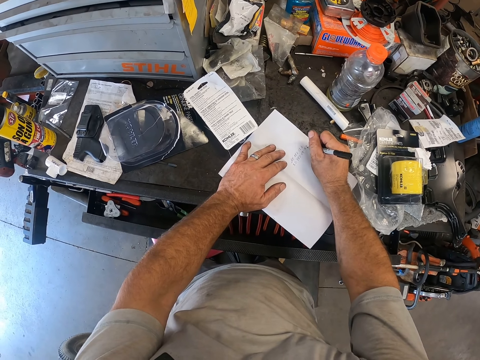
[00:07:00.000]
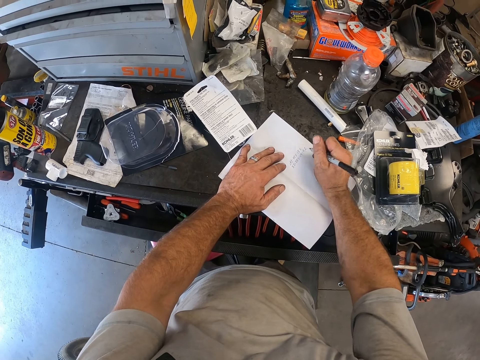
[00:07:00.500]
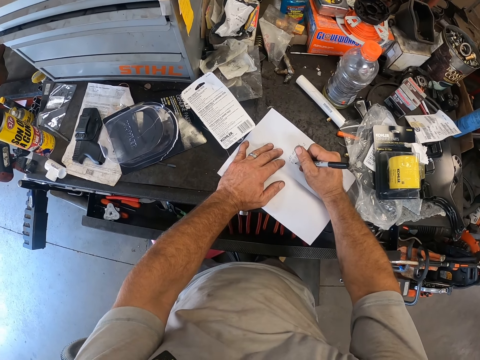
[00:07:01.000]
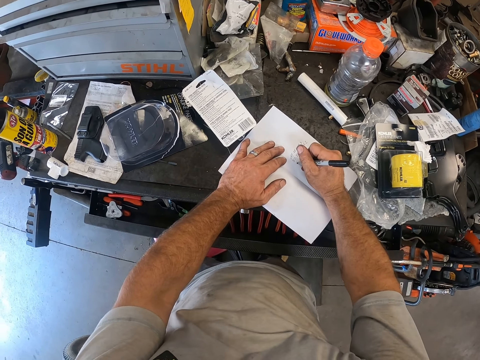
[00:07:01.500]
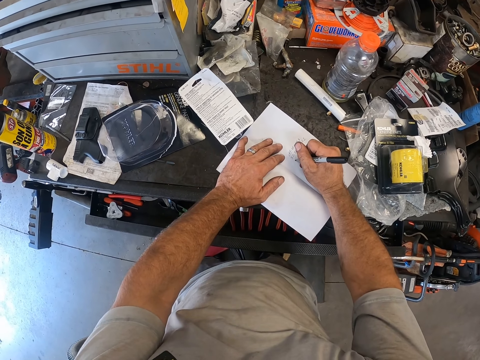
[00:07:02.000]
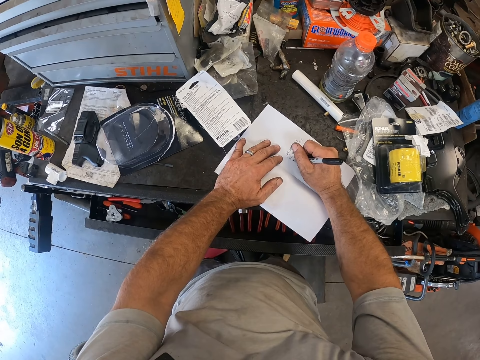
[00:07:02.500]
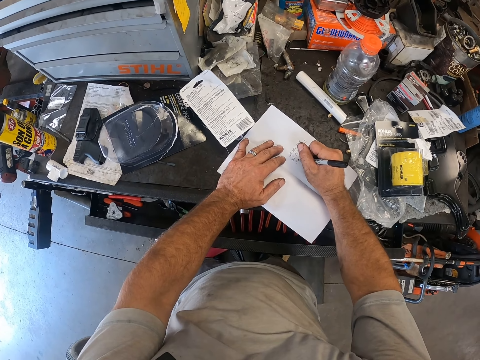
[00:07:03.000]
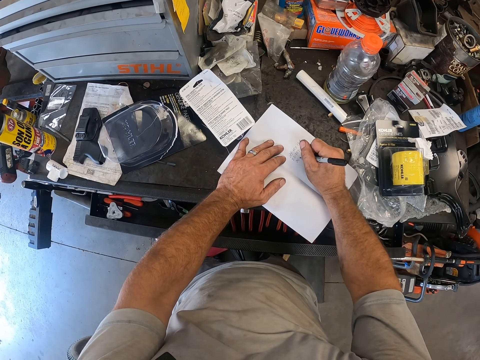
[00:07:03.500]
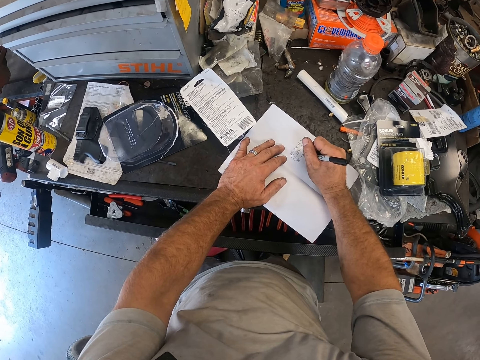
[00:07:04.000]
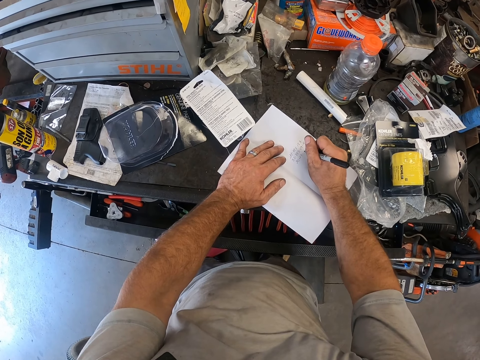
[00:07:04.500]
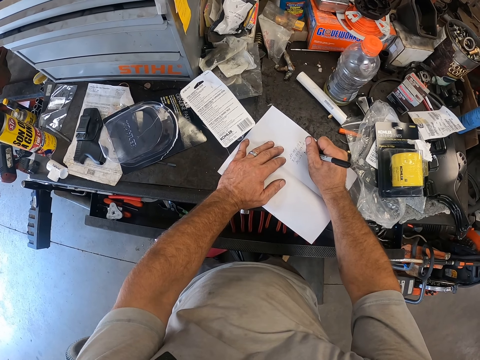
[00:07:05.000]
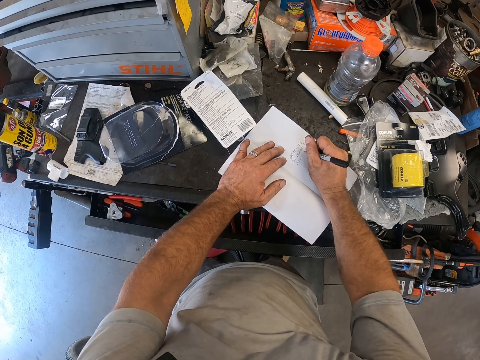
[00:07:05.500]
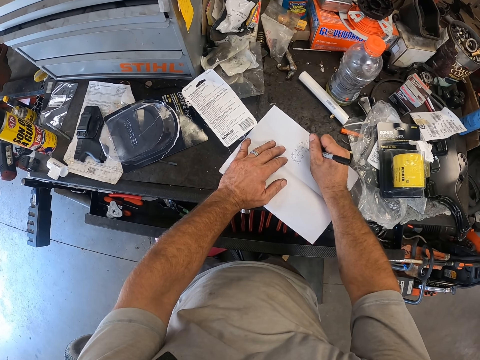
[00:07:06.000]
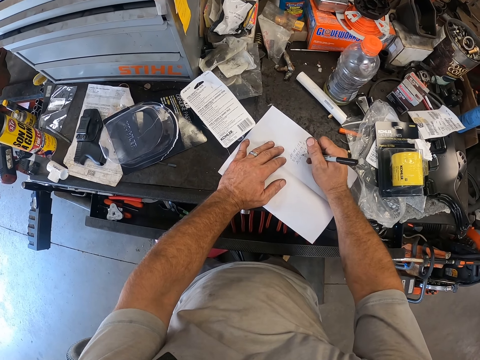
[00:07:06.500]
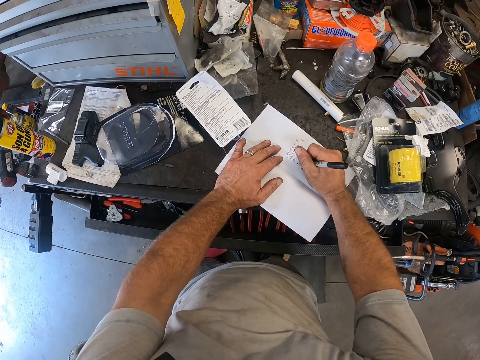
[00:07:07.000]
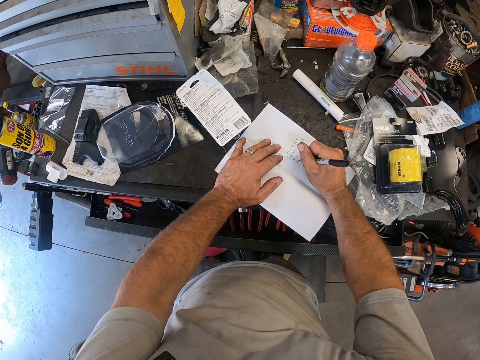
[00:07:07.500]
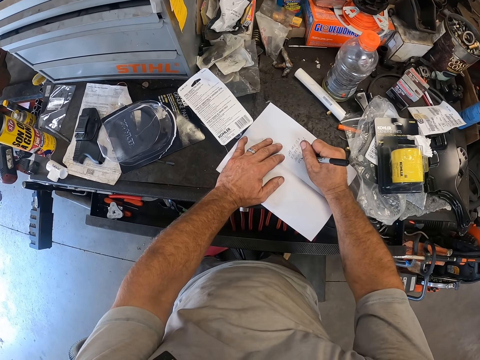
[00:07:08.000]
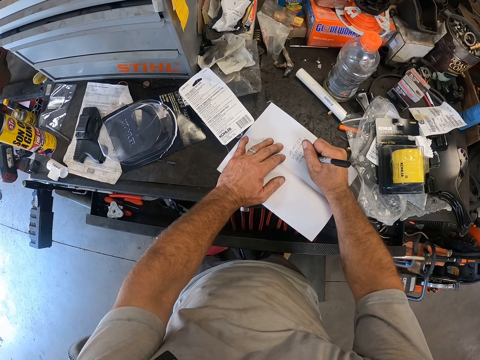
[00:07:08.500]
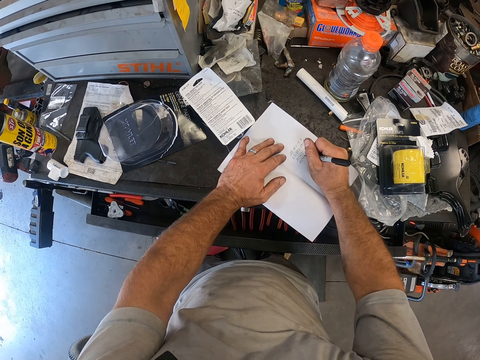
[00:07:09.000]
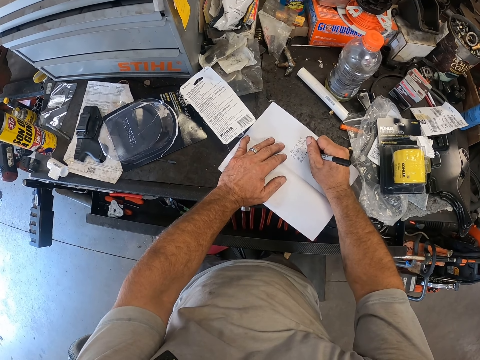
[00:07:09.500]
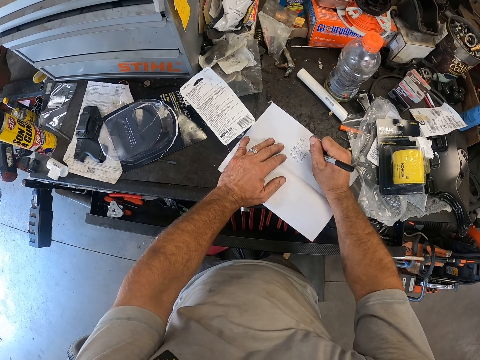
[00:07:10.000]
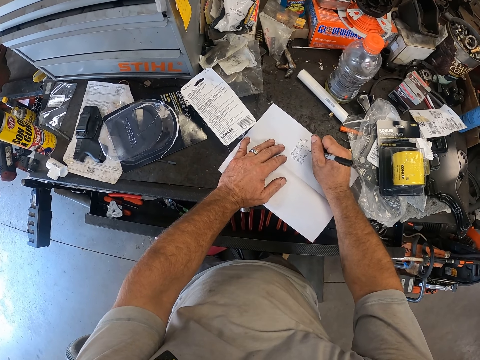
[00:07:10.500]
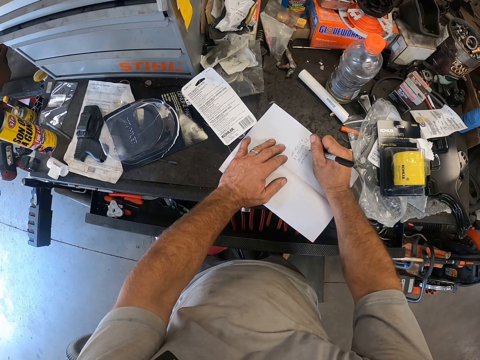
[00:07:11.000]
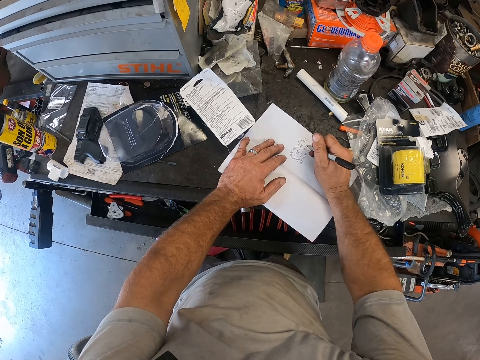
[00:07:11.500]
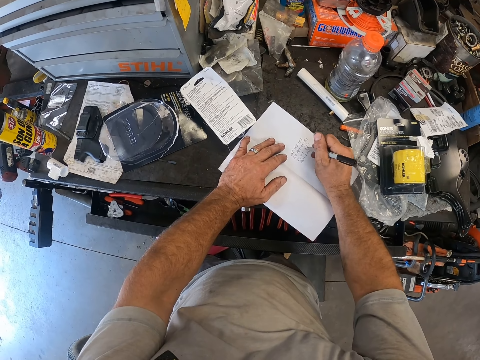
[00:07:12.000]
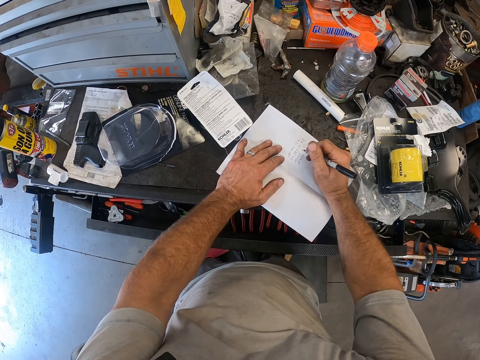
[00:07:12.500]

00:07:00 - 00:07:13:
The camera wearer writes on the paper.

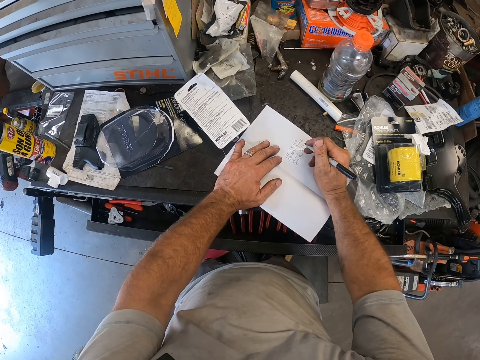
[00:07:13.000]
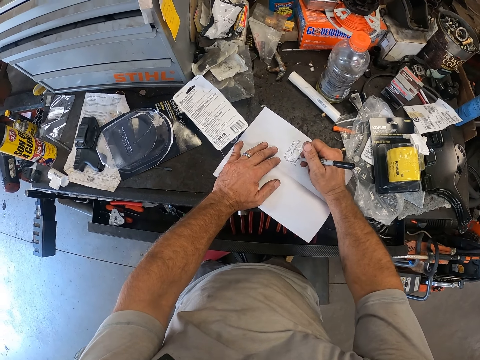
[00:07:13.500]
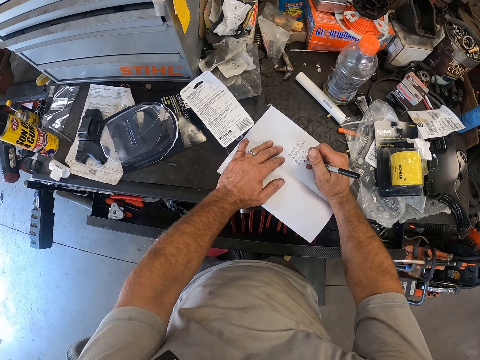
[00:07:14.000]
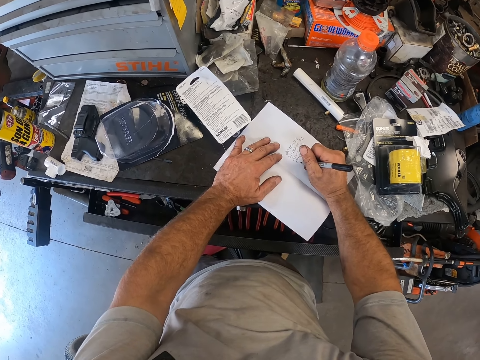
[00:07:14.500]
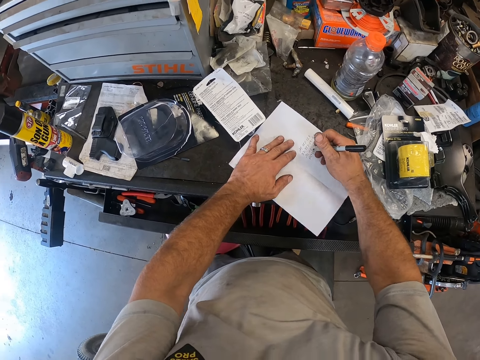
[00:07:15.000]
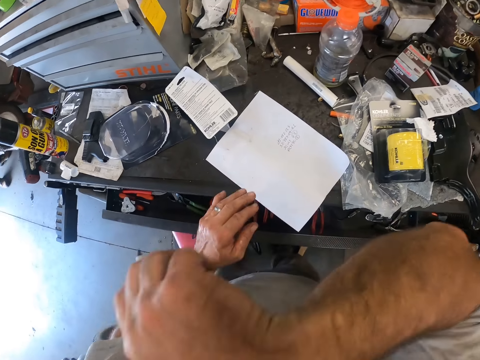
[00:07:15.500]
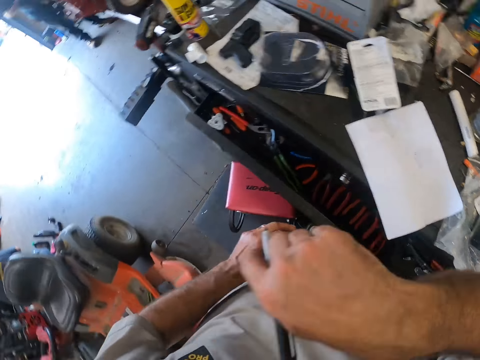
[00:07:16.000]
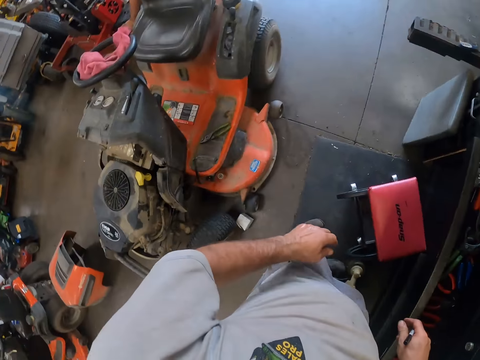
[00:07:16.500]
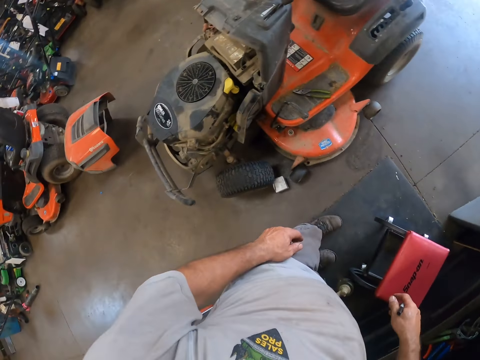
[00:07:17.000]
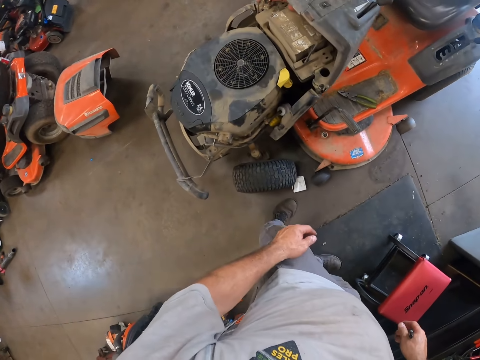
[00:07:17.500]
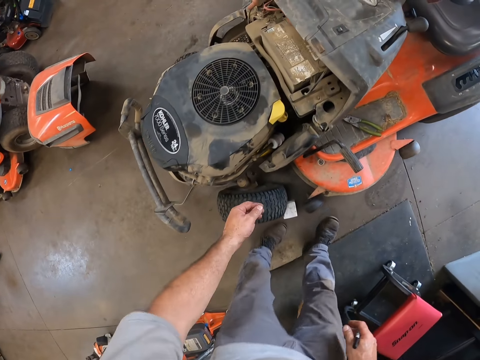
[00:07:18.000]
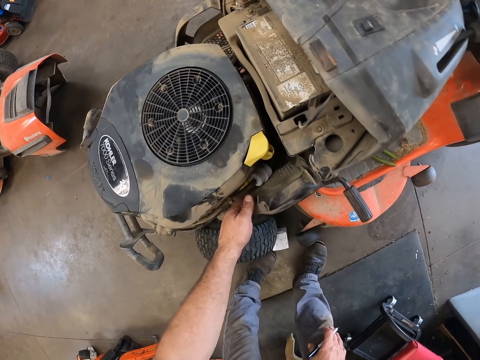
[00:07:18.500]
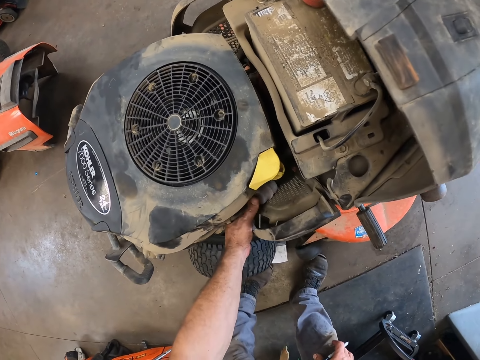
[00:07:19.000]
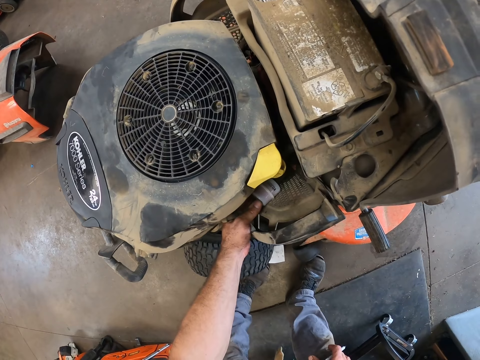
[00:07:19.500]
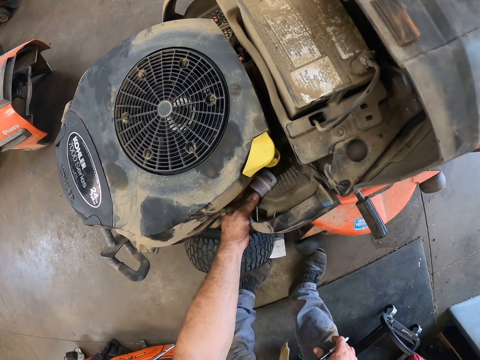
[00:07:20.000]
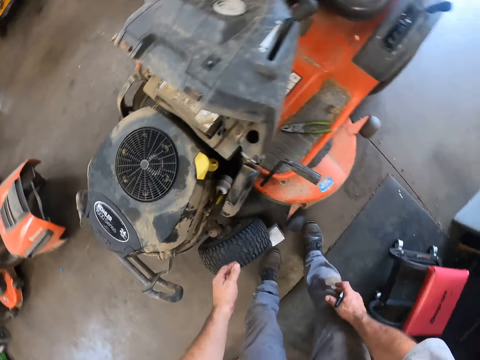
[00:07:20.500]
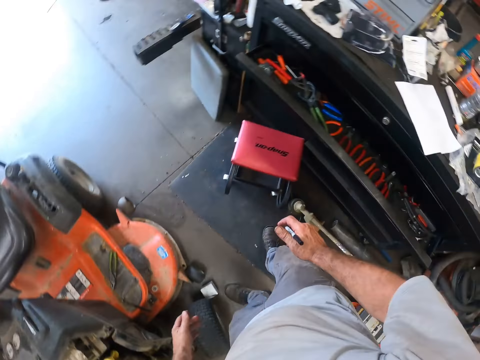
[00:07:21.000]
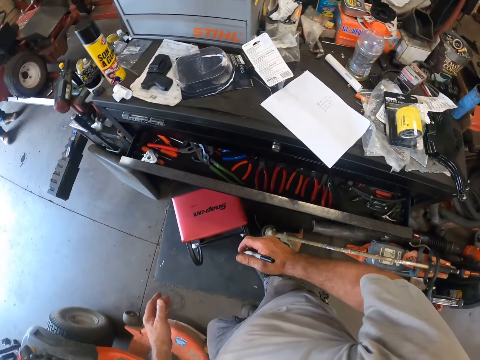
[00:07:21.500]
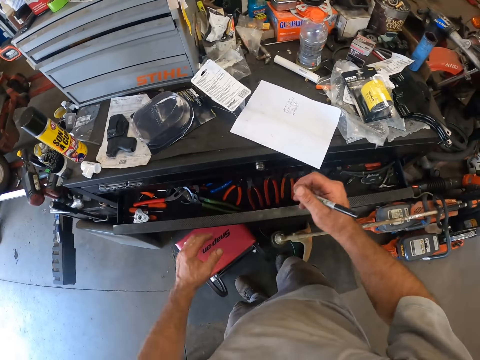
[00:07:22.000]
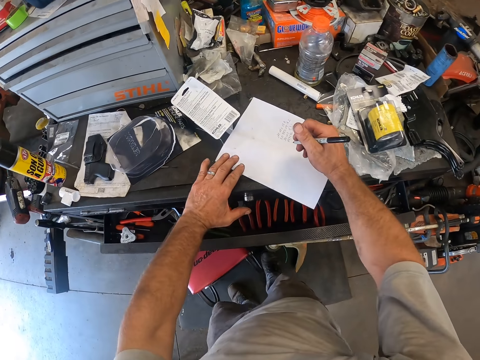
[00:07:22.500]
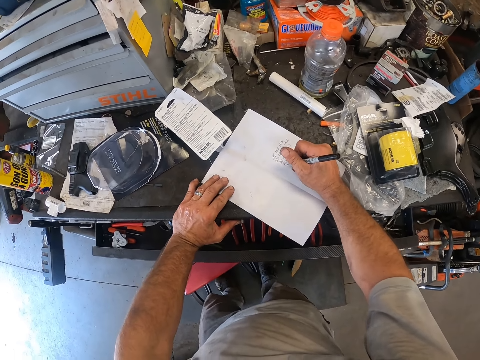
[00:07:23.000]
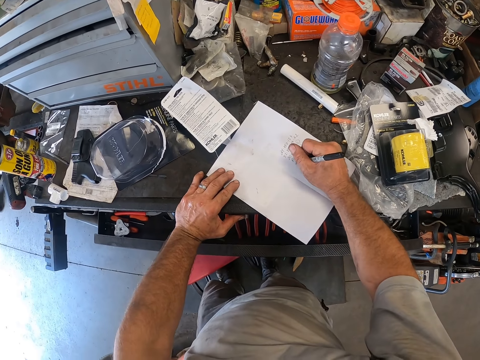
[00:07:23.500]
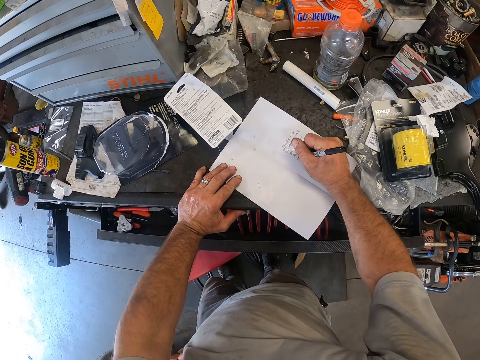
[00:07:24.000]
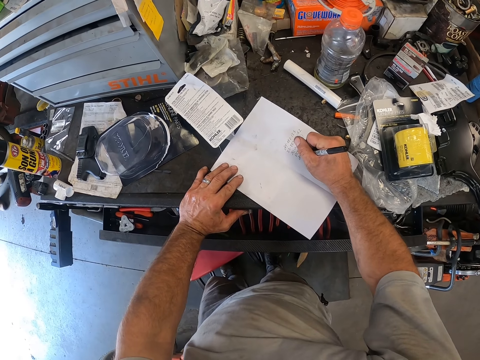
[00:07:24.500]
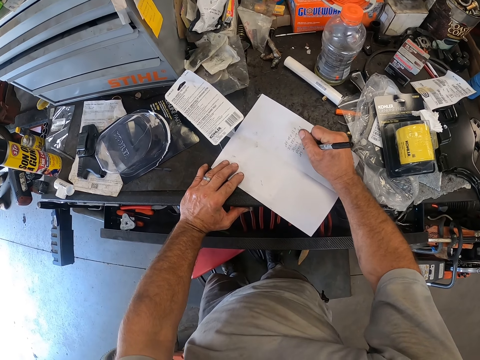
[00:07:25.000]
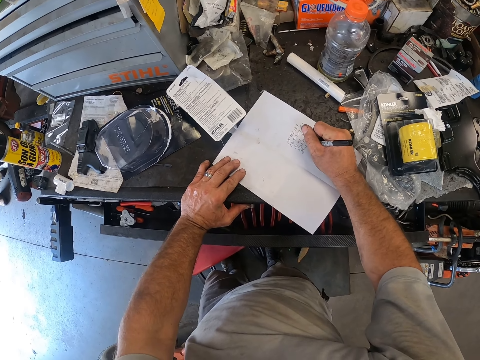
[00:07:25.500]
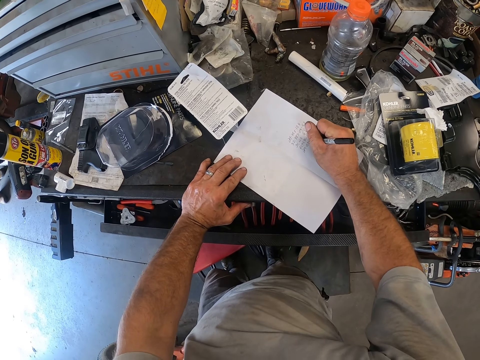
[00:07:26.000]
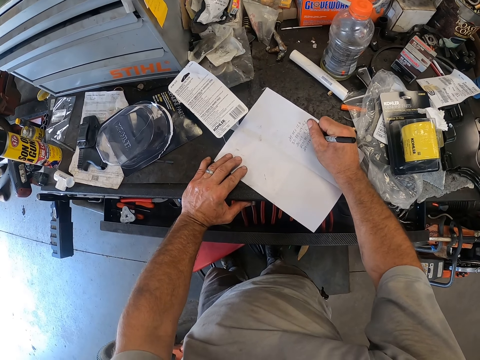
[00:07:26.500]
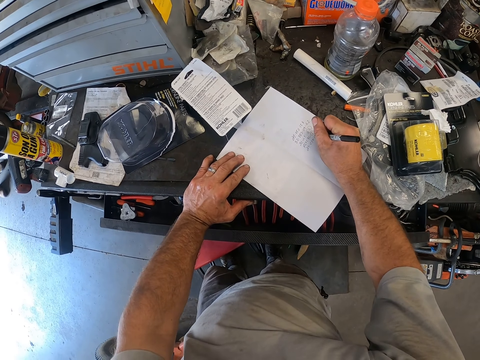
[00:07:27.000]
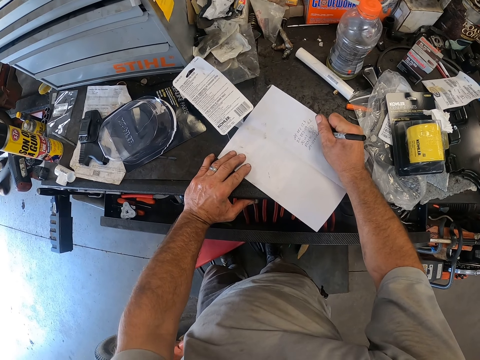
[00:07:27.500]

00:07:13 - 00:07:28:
The camera wearer wipes his face with his right hand. He lifts his hand. He looks around. He puts his left hand in the lawn mower. He stands beside the lawn mower. He puts his left hand on the letter. He writes on the paper with his right hand.
